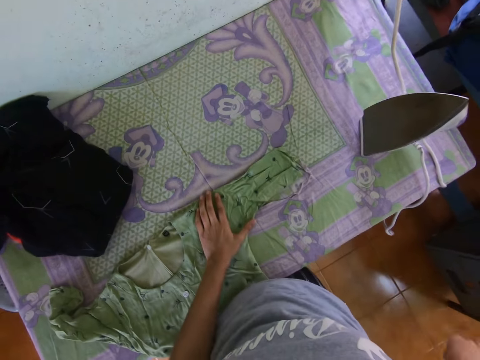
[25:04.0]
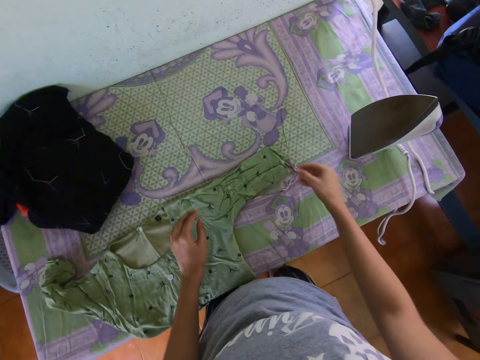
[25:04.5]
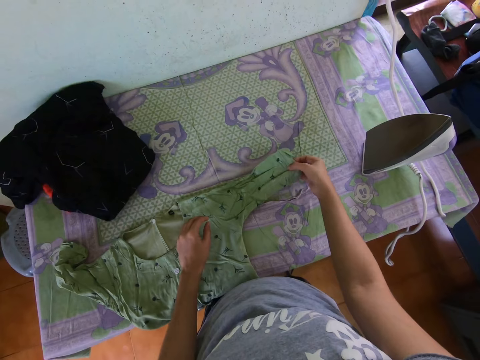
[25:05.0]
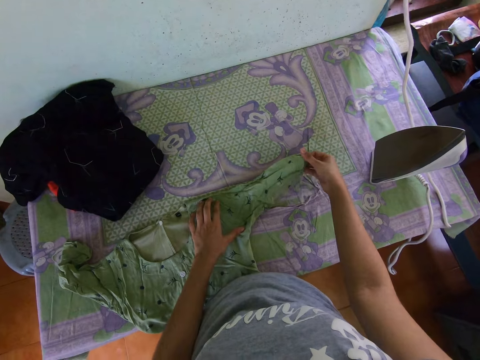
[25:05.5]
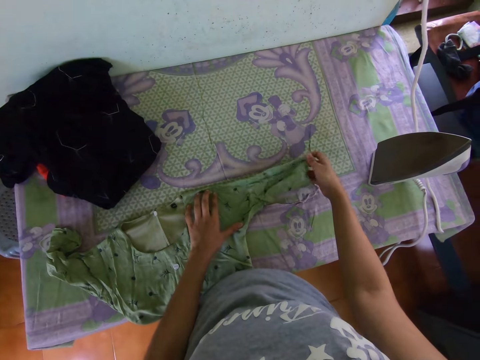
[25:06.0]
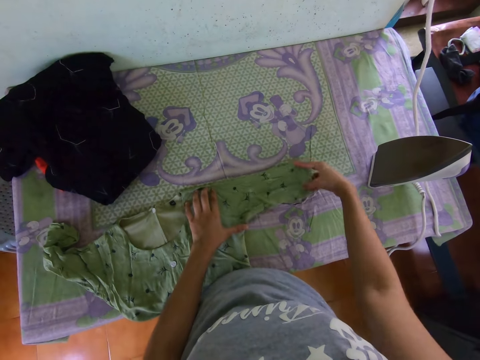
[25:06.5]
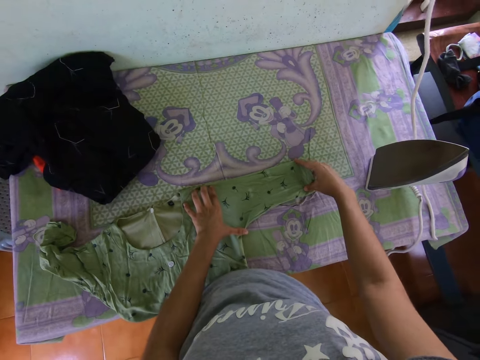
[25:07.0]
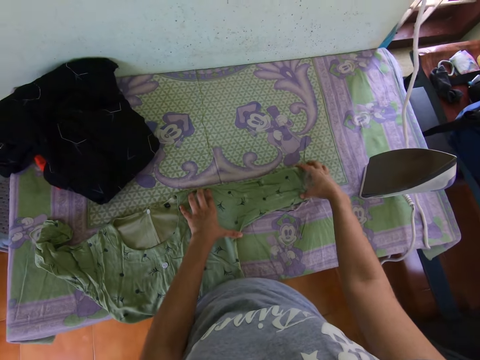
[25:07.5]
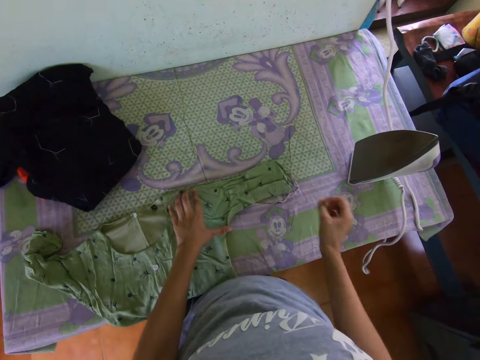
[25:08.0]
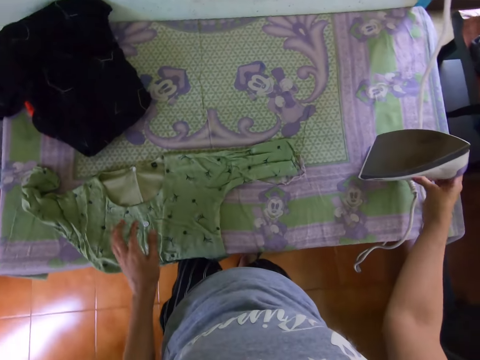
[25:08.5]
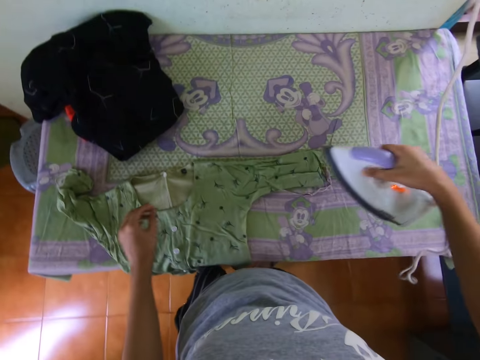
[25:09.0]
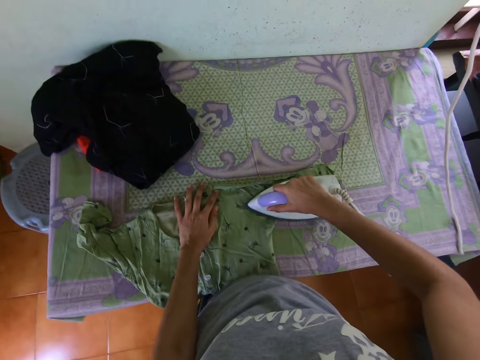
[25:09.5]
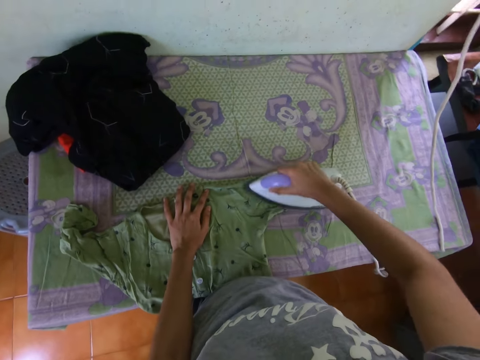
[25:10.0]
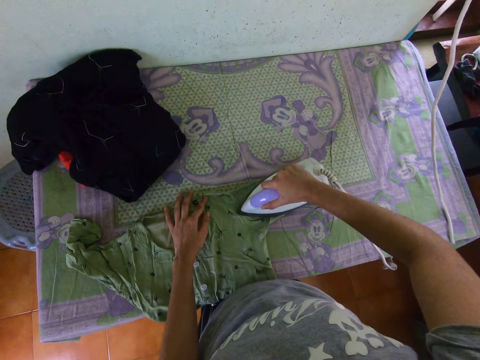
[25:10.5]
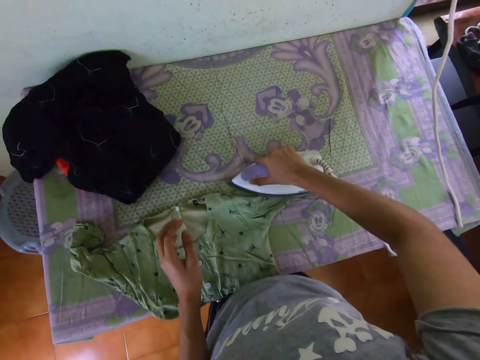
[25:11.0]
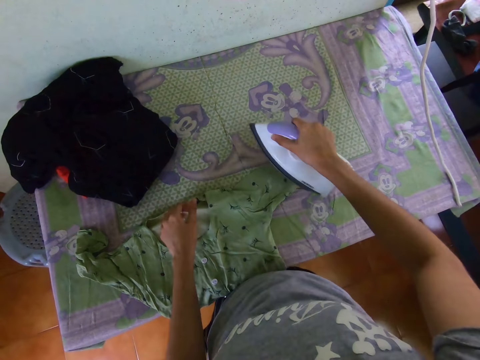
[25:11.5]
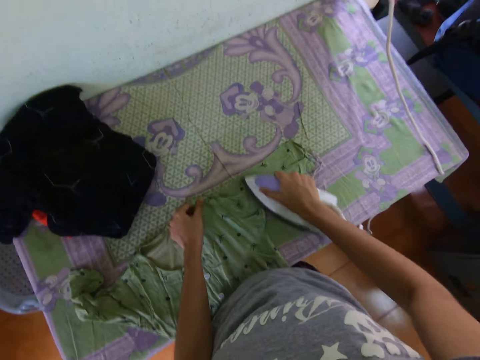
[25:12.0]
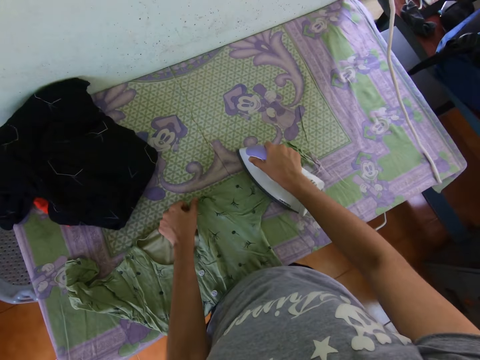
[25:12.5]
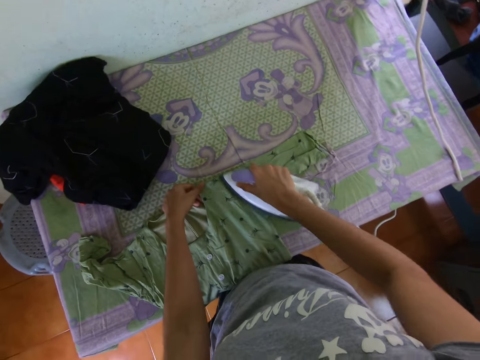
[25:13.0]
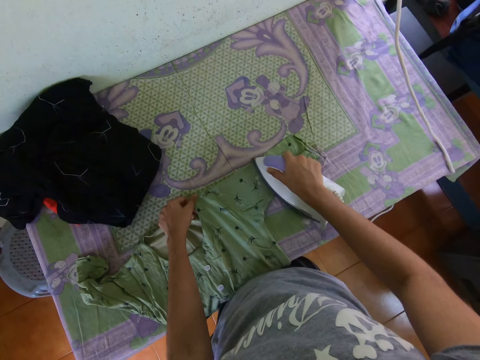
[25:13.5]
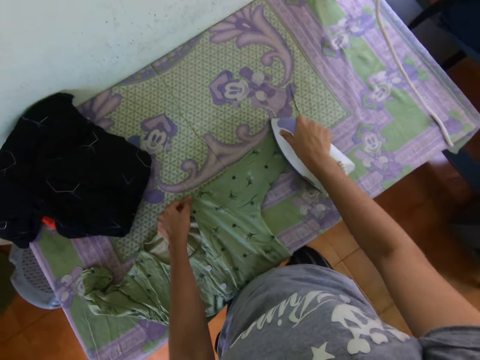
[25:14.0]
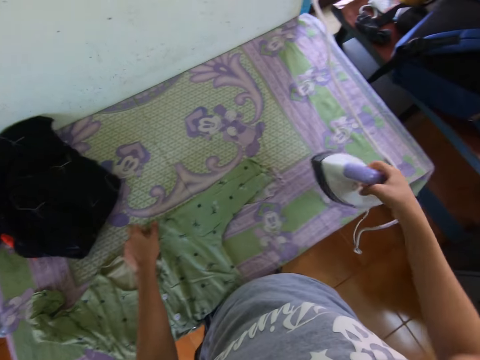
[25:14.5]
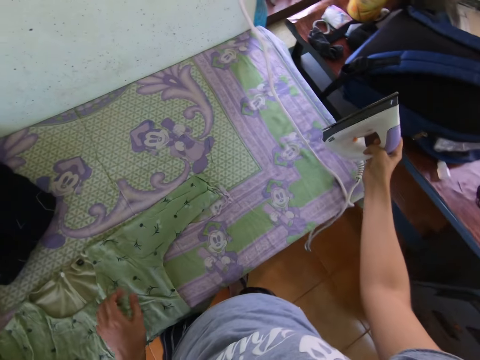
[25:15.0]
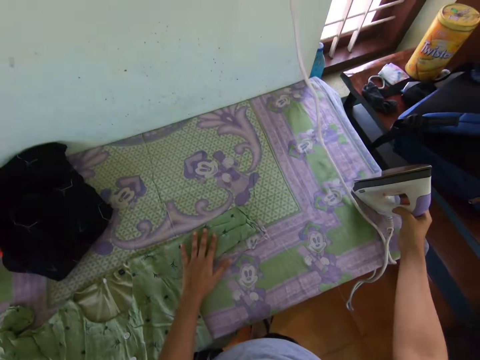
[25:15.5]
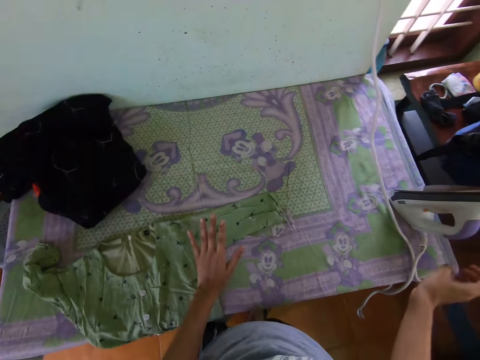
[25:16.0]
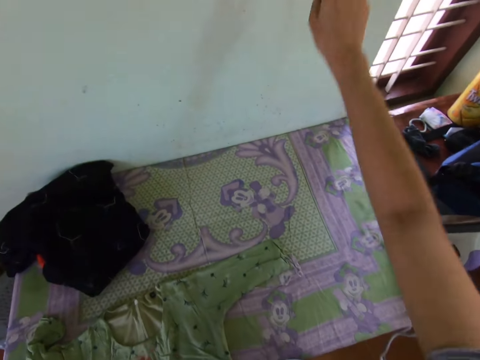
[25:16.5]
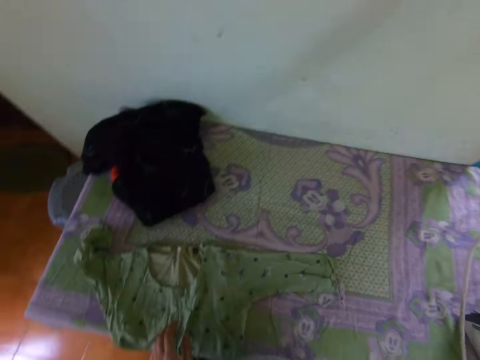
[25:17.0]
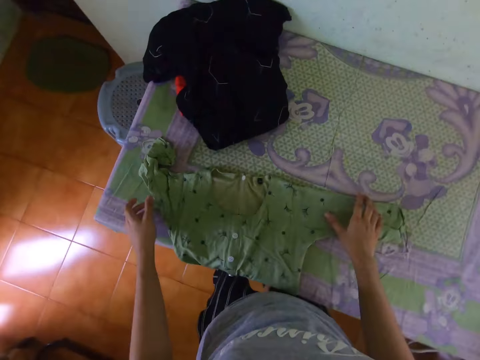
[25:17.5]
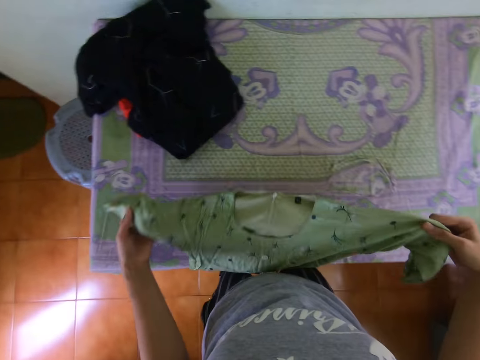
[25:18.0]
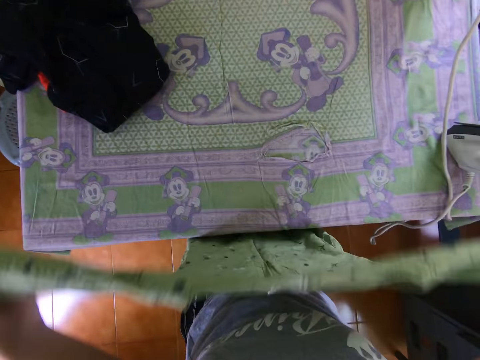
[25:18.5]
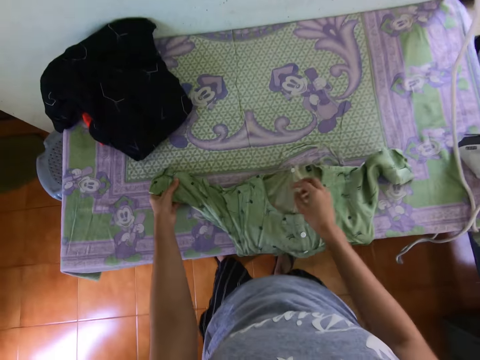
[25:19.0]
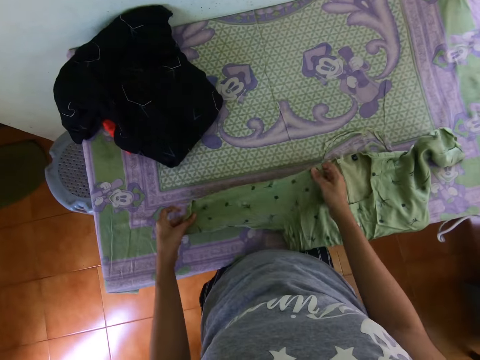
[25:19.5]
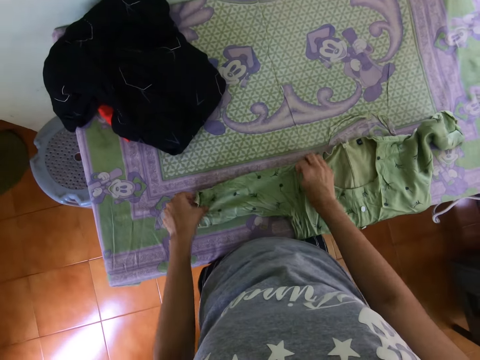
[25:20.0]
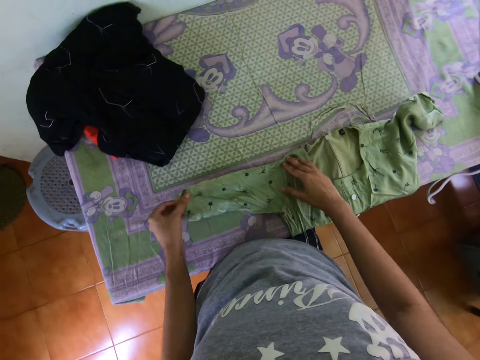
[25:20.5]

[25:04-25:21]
The camera wearer straightens a piece of cloth with a hand. They take an iron box. They iron the piece of cloth. They put the iron box on a table. They put off a switch. They lift up the piece of cloth, hold the cloth, and drop the cloth on the table.

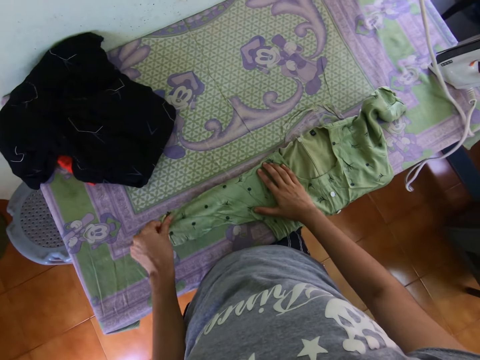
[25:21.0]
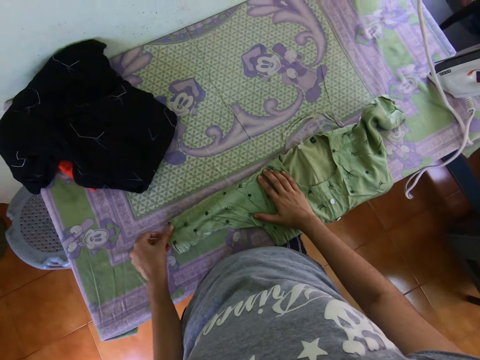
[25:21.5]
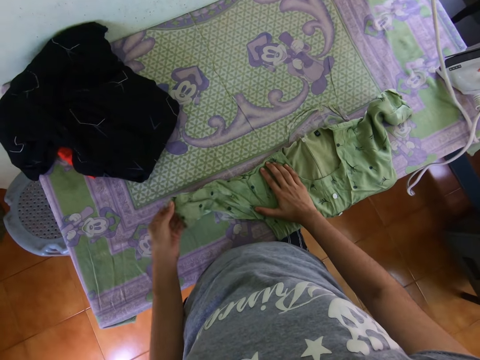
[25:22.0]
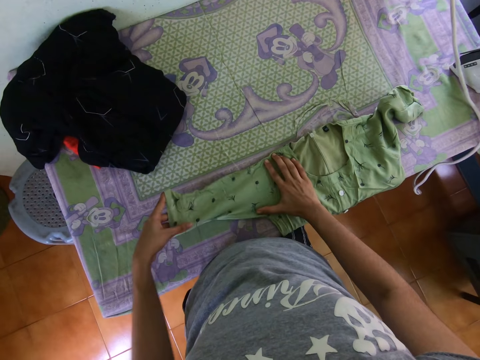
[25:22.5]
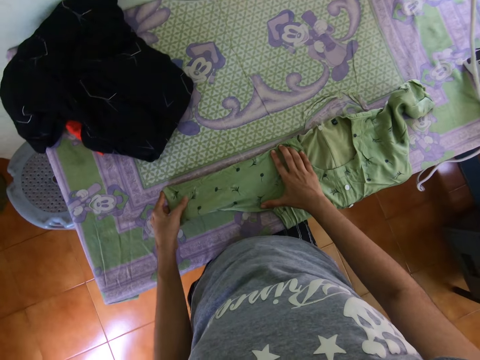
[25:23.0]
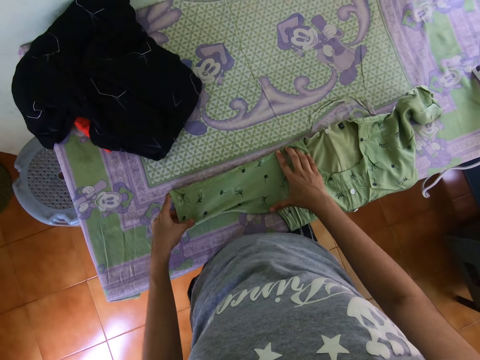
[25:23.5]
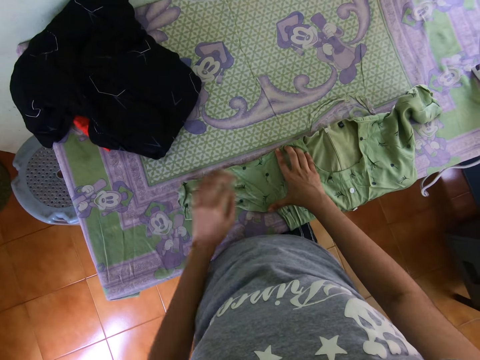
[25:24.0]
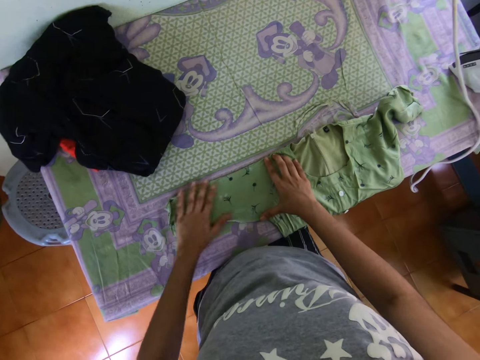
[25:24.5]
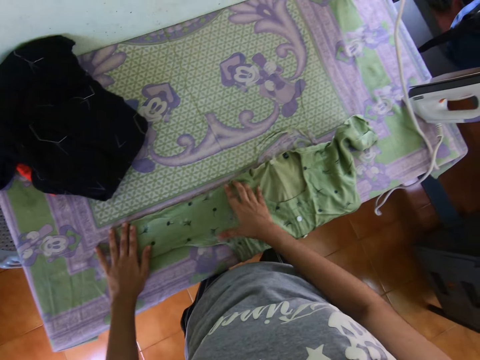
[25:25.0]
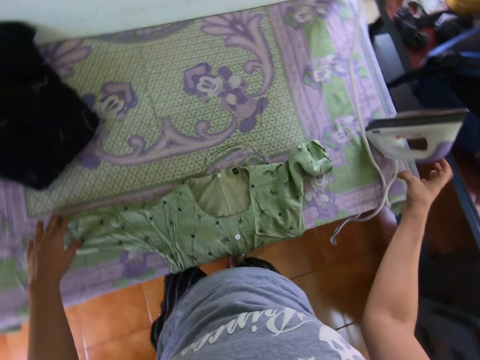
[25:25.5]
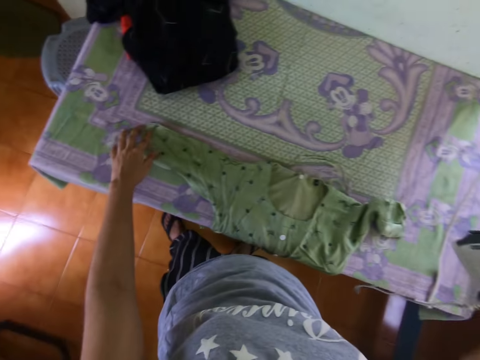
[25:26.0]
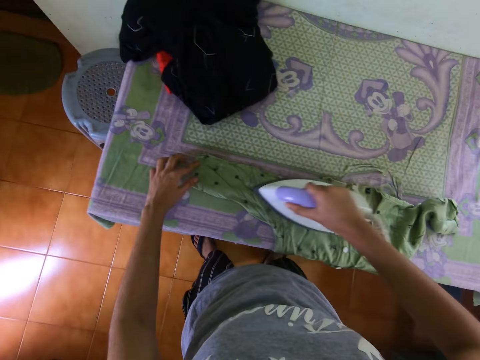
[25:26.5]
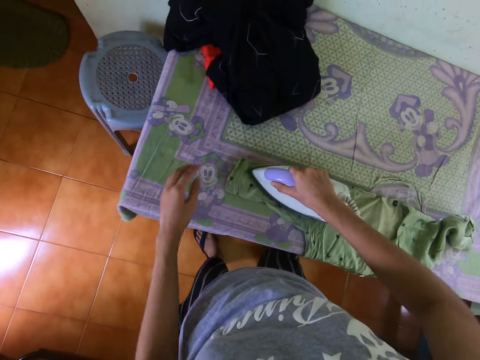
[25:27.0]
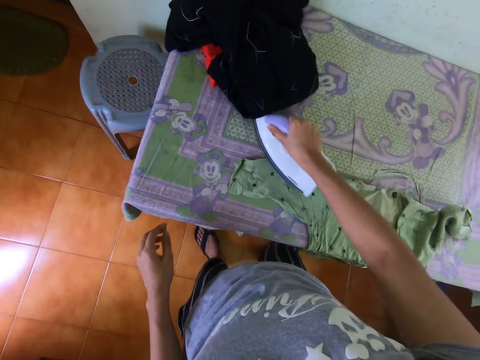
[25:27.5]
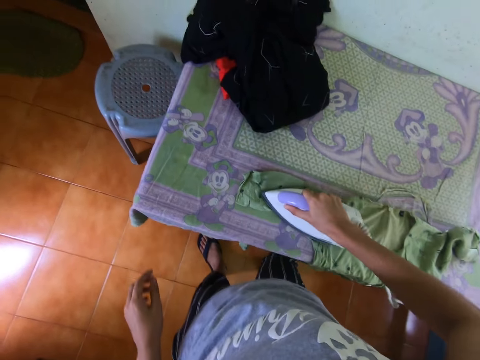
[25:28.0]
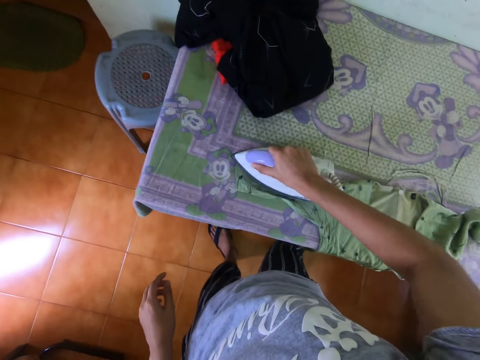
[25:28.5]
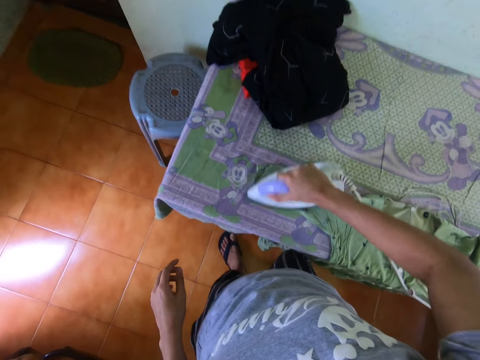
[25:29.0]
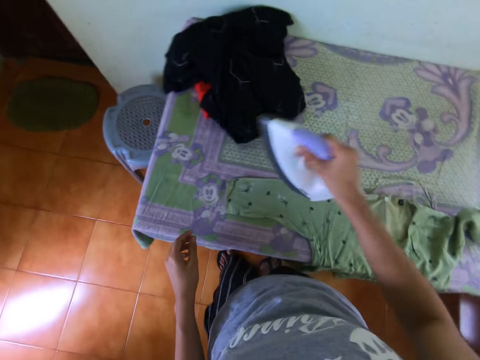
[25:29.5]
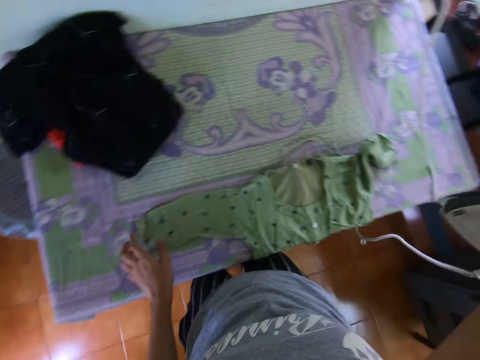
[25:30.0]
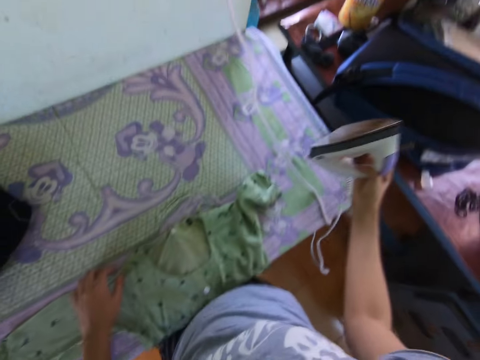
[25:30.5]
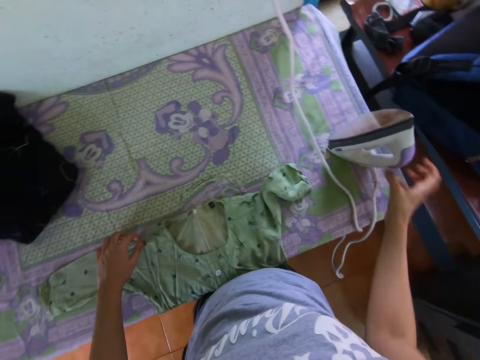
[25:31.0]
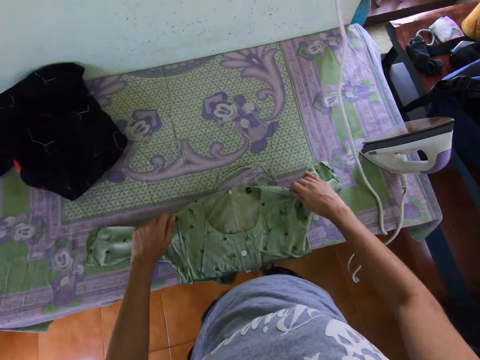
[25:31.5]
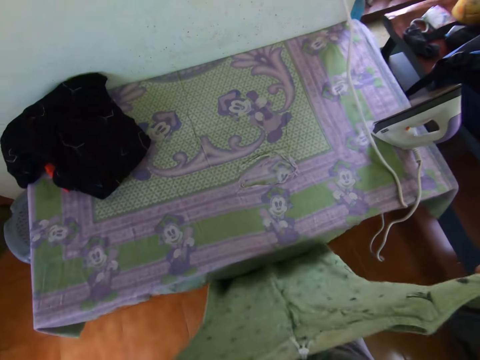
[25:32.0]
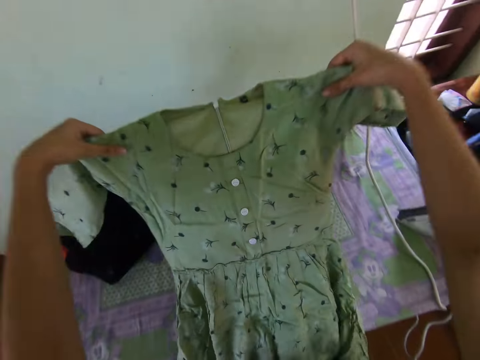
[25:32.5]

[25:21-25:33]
The camera wearer straightens a piece of cloth with a hand. They touch the cloth. They take an iron box. They iron the piece of cloth. They drop the cloth on the table. They put the iron box on the table. They lift up the piece of cloth and drop the cloth on the table.
